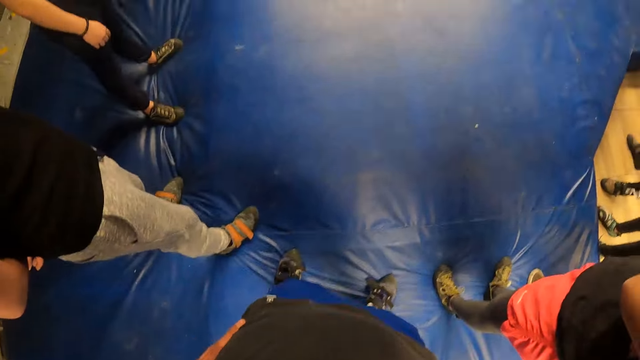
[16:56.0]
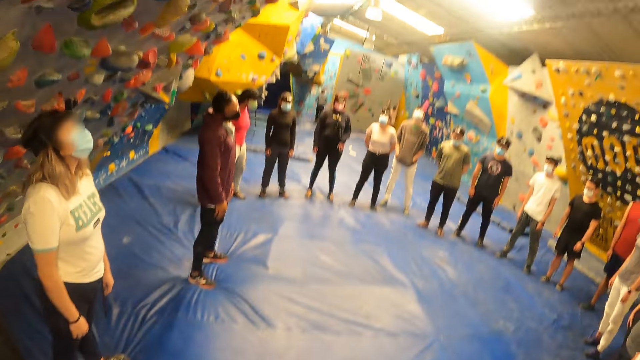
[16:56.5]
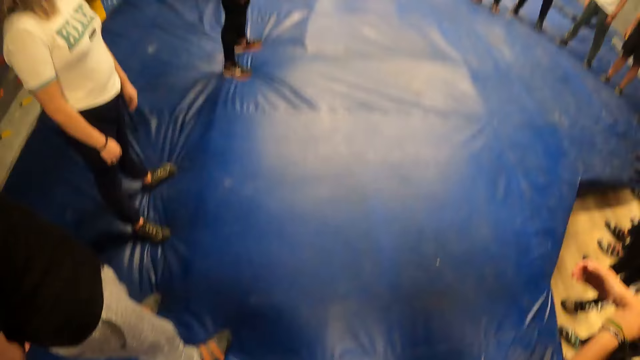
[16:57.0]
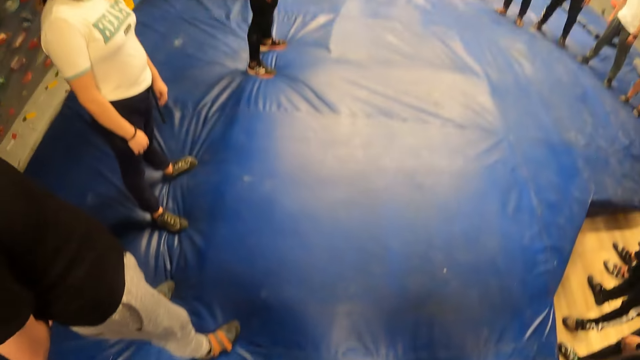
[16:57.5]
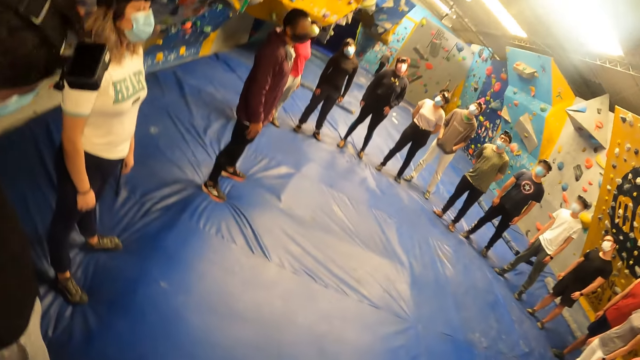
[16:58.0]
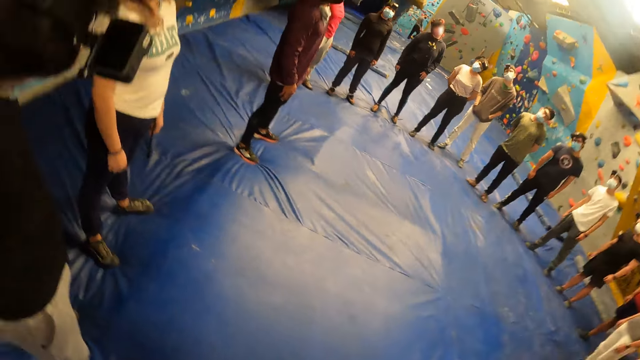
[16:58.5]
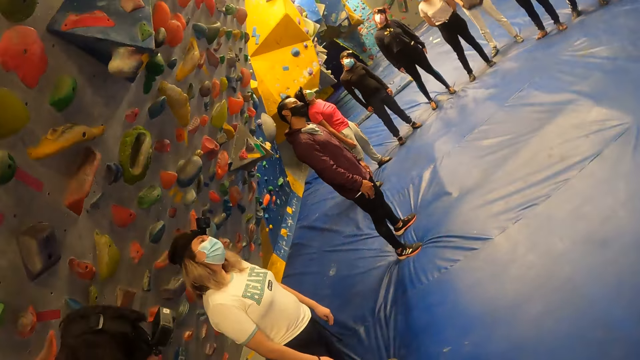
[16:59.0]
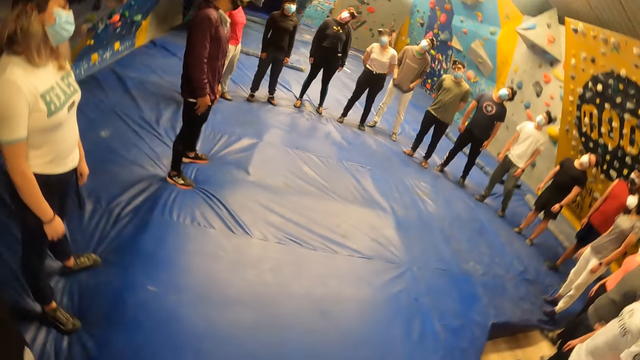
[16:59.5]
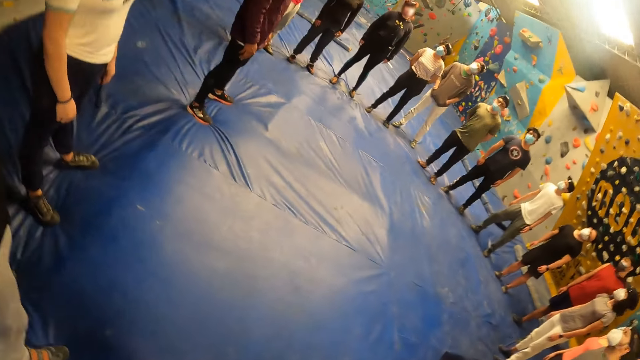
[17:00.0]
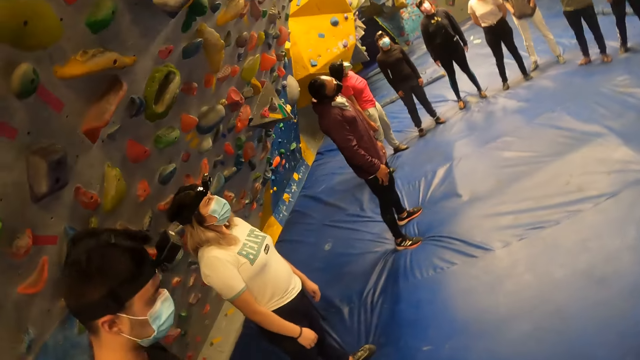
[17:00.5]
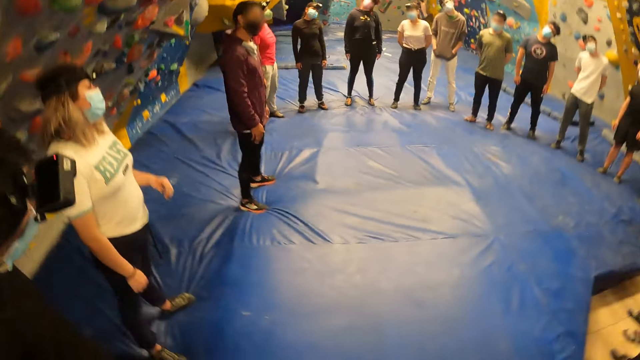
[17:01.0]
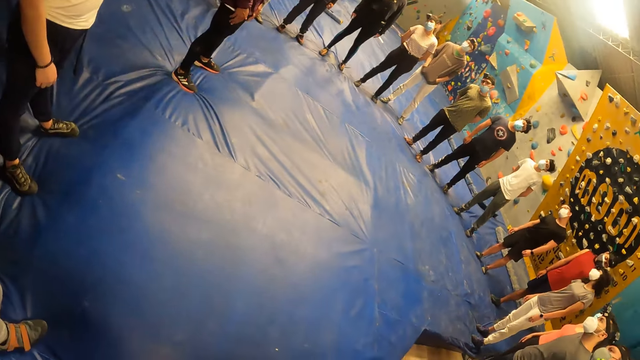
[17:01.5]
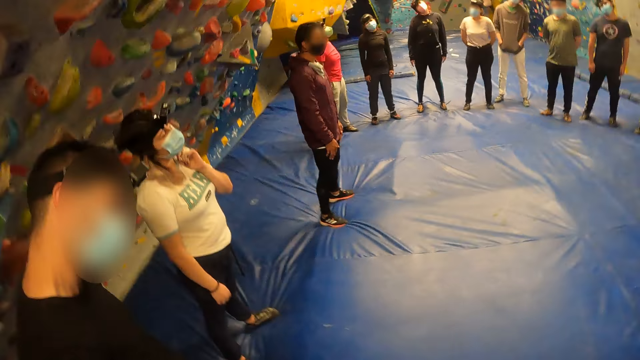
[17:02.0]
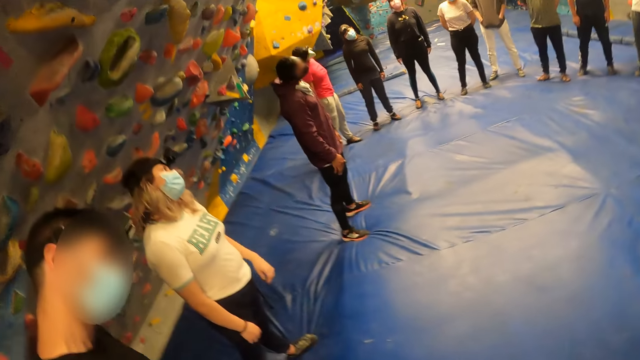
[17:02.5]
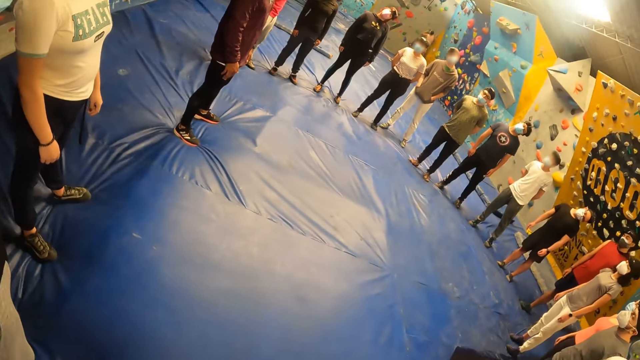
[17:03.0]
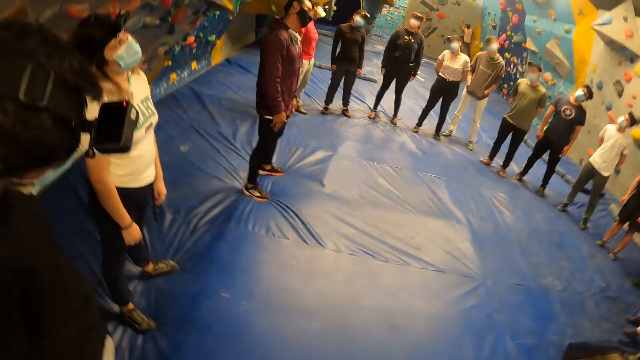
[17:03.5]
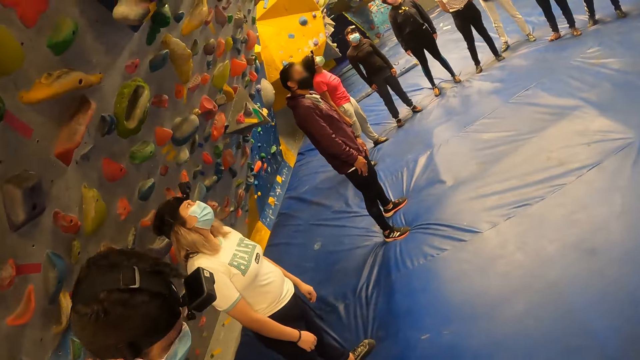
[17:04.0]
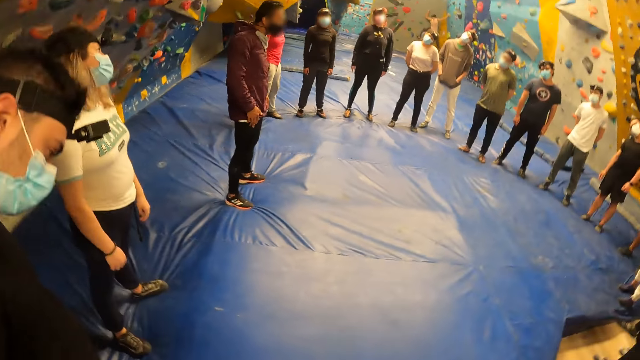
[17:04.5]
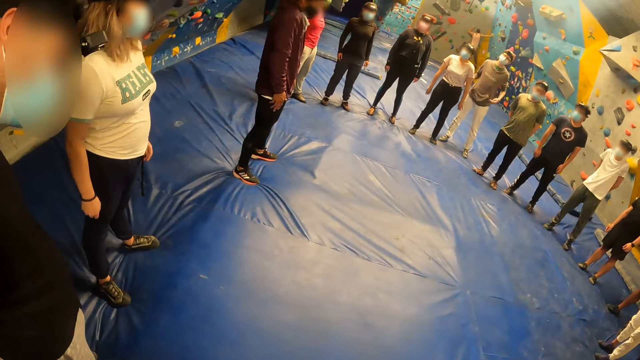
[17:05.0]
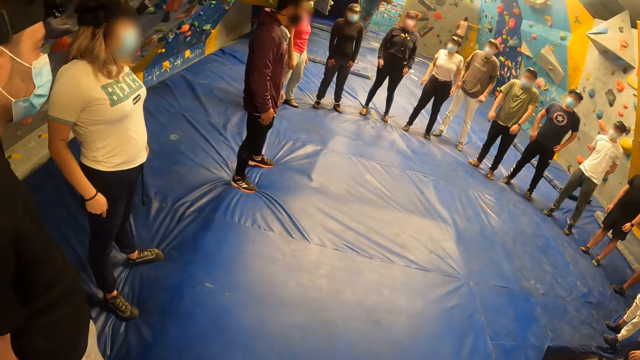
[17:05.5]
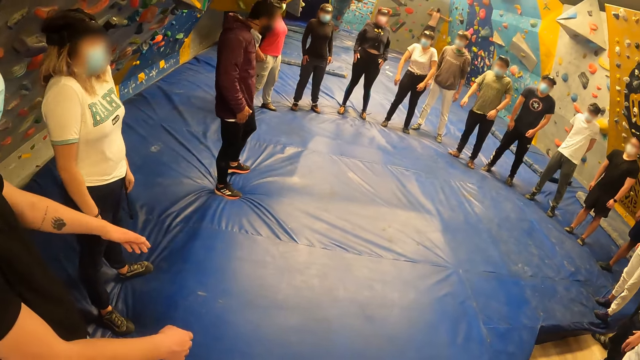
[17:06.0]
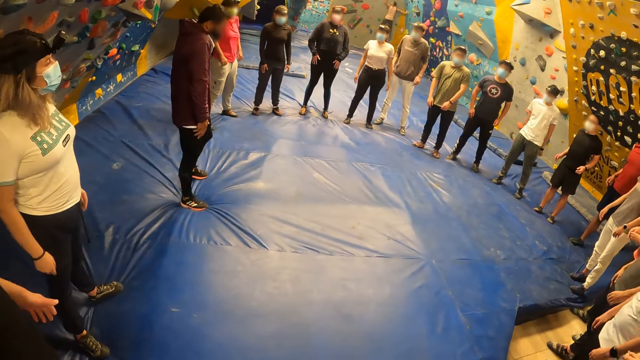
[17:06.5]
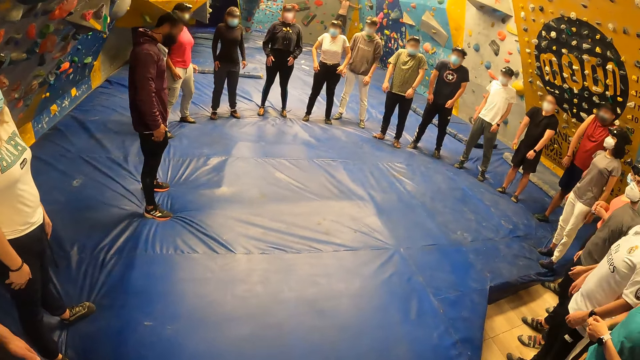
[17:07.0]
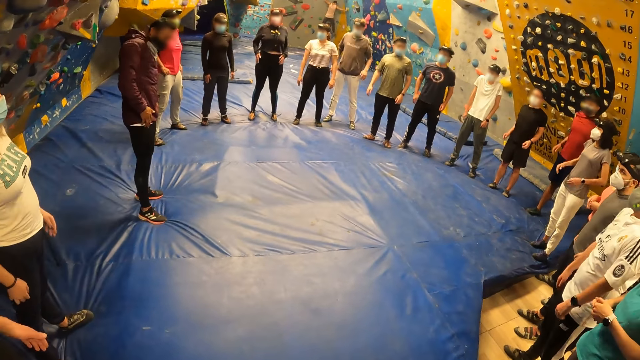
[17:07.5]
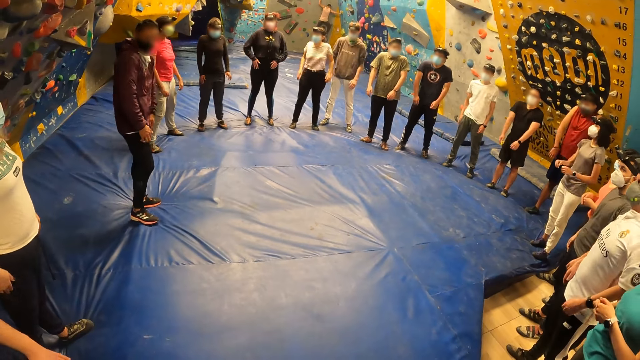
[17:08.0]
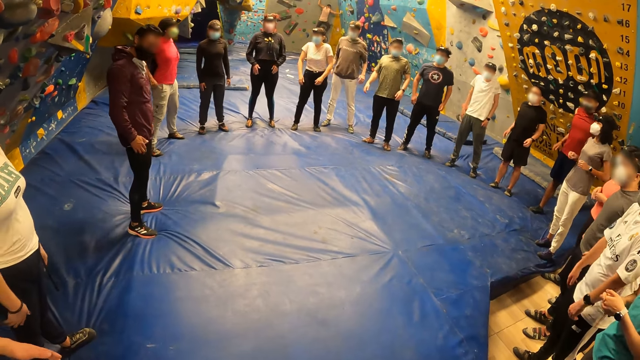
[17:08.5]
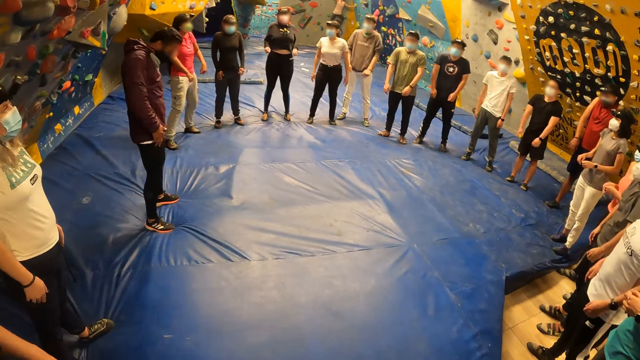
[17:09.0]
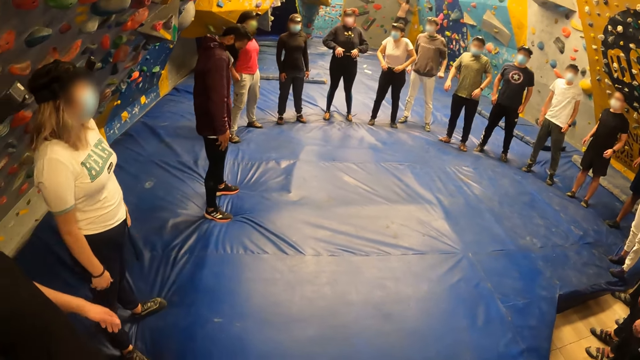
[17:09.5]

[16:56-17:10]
The man exercises his shoulders. The camera wearer stretches his hands.

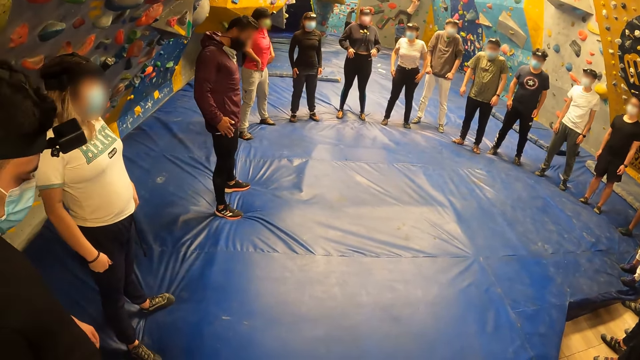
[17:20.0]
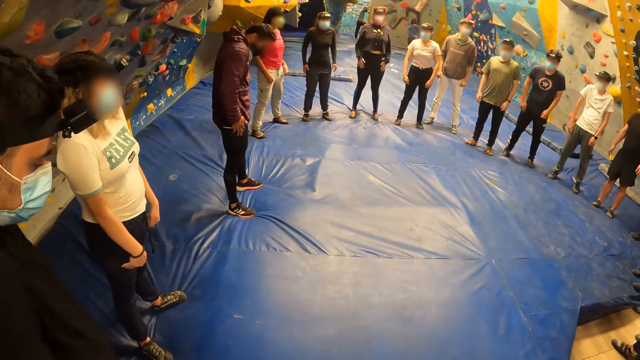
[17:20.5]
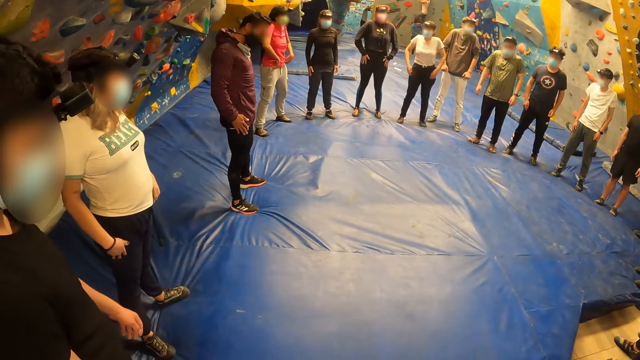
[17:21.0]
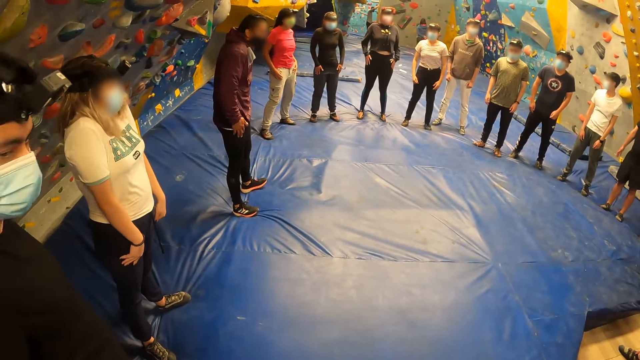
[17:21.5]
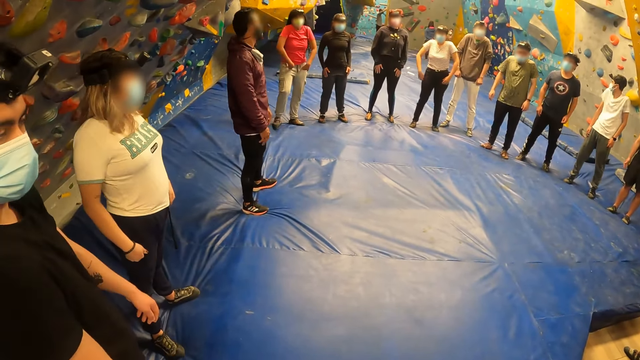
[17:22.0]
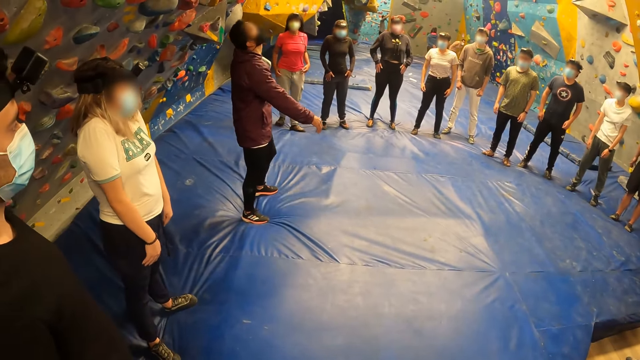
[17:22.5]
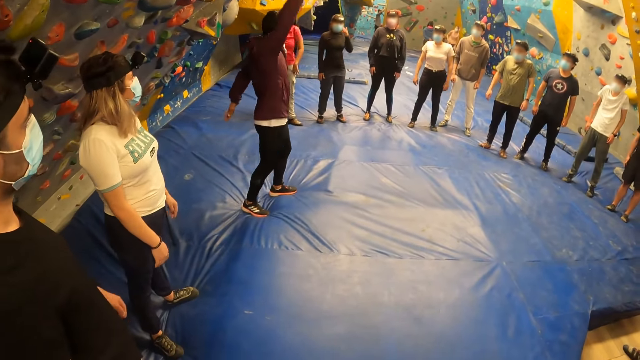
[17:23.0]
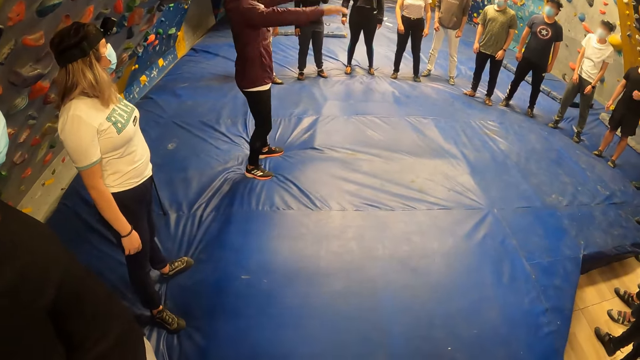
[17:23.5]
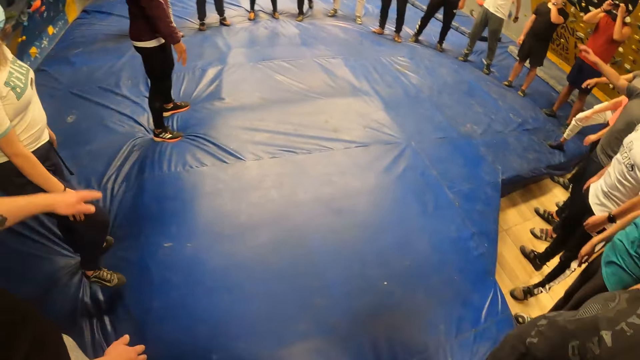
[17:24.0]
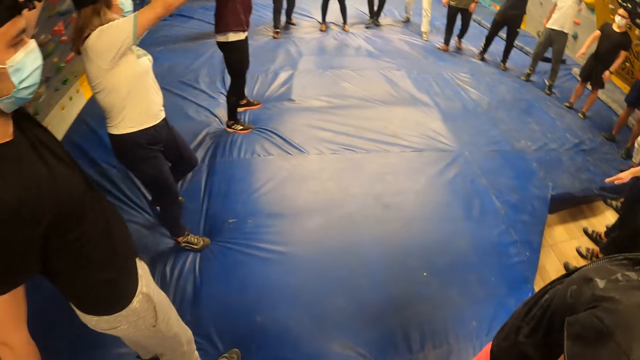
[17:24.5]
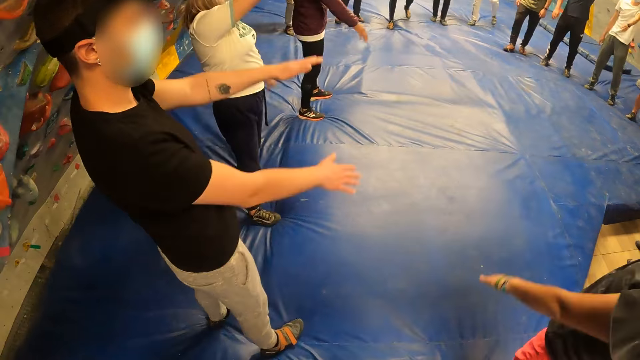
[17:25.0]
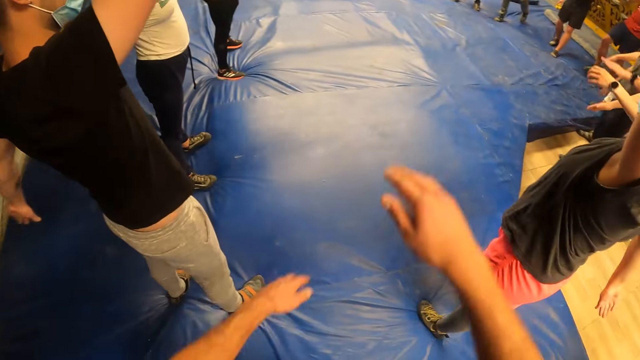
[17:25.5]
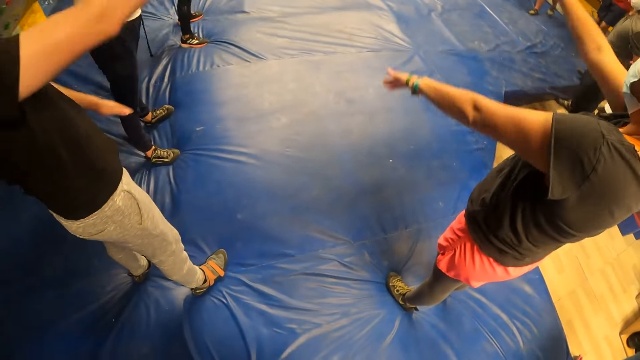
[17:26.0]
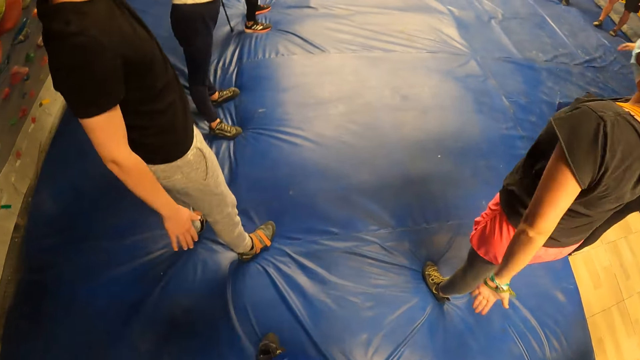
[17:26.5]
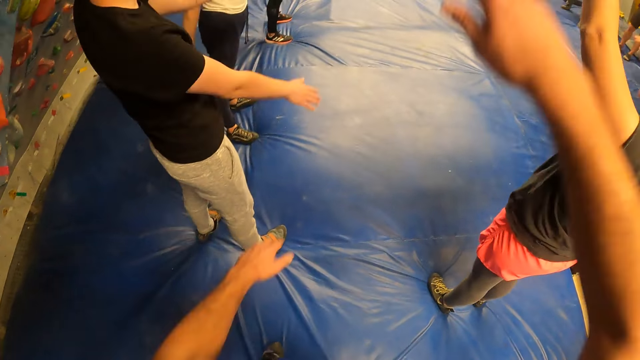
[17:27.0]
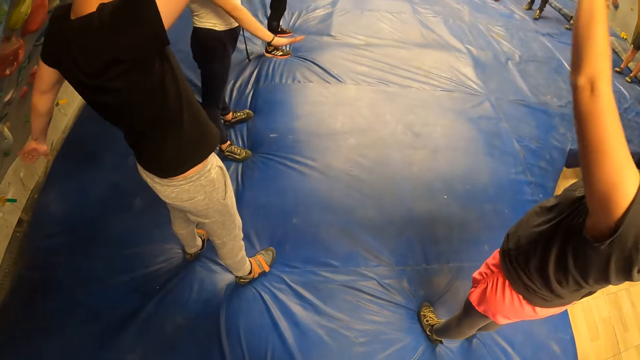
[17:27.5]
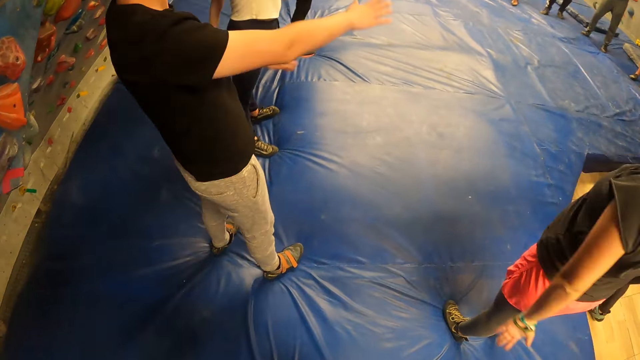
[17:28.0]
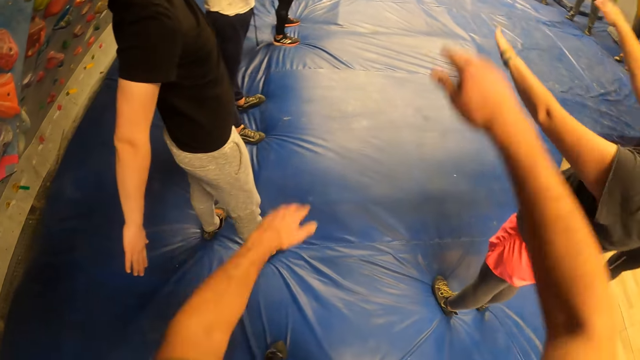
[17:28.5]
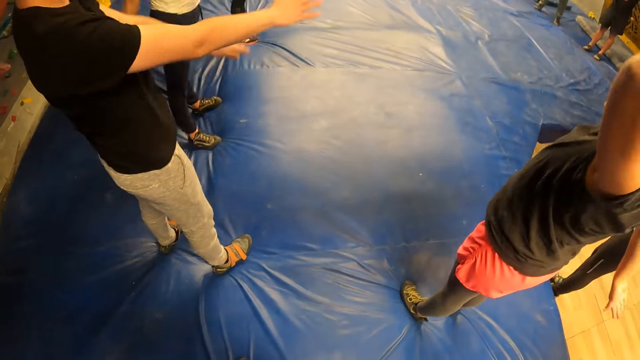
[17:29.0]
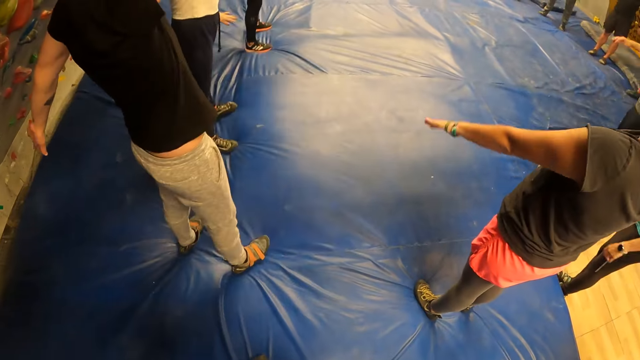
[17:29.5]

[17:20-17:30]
The man swings his arms. The camera wearer swings his arms.
